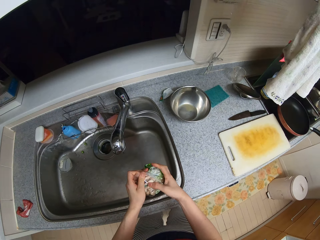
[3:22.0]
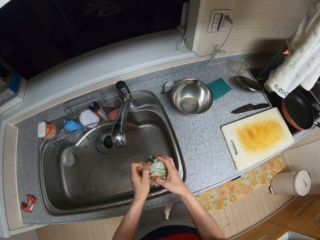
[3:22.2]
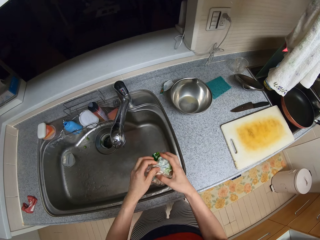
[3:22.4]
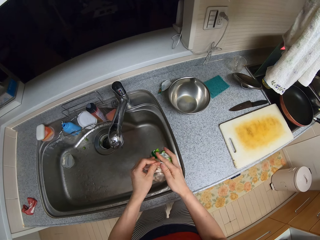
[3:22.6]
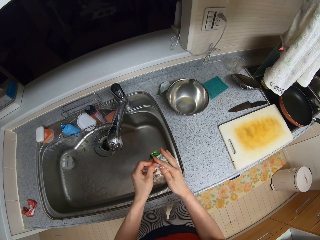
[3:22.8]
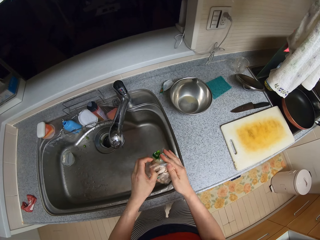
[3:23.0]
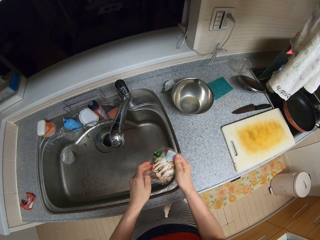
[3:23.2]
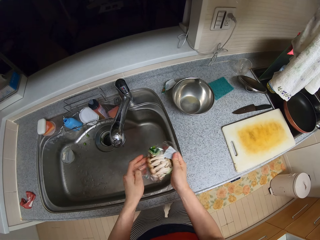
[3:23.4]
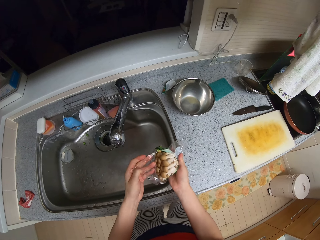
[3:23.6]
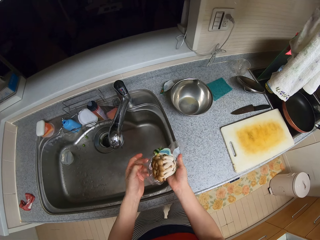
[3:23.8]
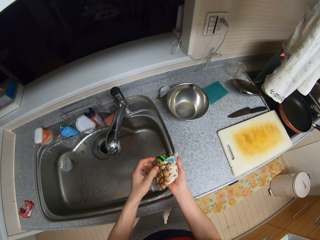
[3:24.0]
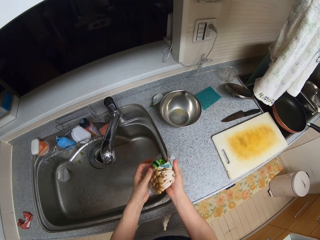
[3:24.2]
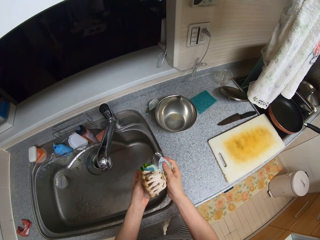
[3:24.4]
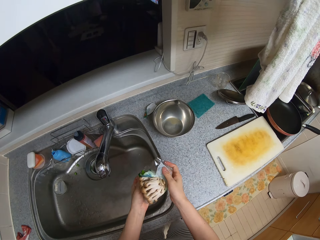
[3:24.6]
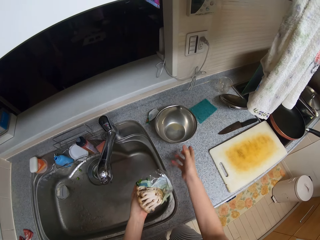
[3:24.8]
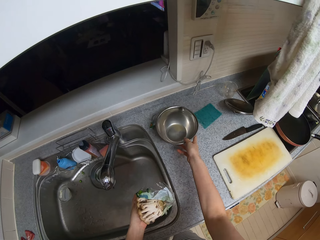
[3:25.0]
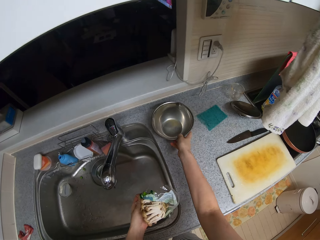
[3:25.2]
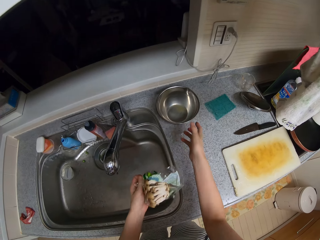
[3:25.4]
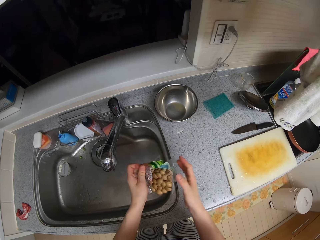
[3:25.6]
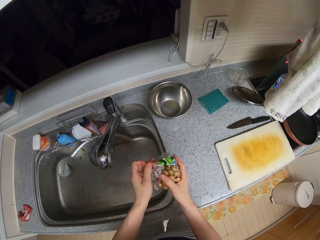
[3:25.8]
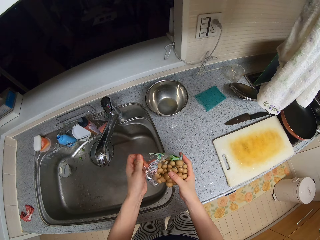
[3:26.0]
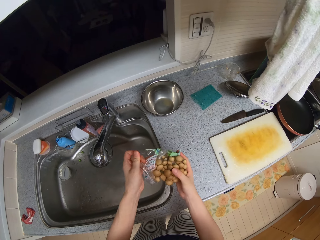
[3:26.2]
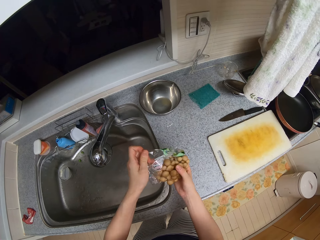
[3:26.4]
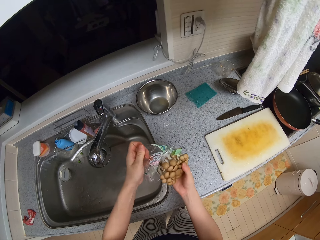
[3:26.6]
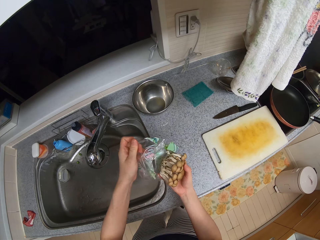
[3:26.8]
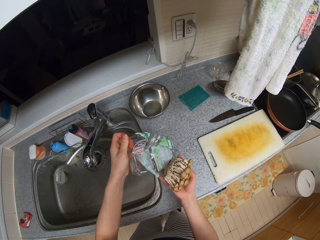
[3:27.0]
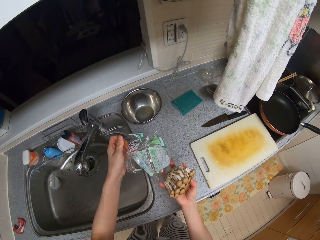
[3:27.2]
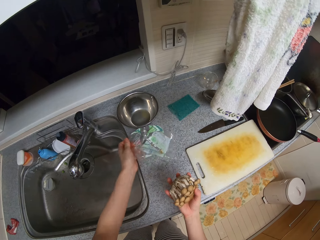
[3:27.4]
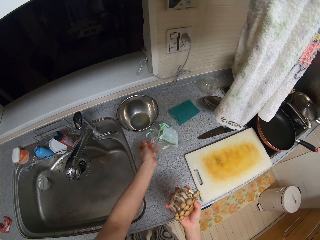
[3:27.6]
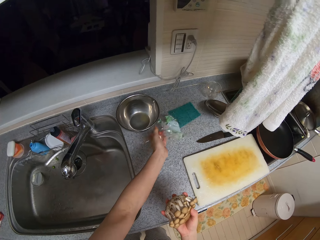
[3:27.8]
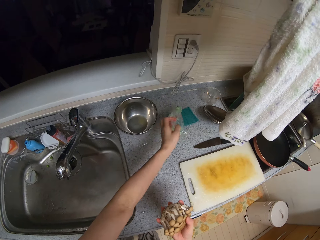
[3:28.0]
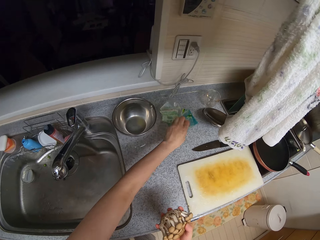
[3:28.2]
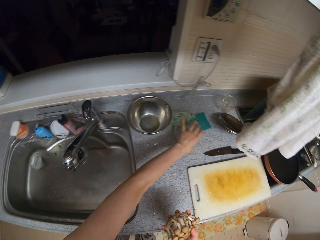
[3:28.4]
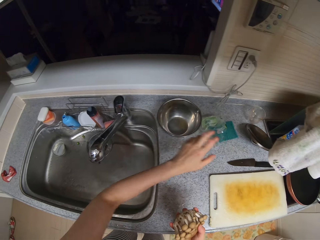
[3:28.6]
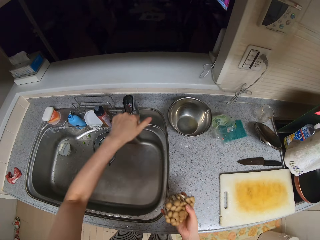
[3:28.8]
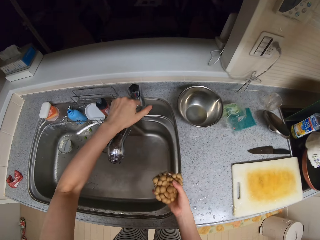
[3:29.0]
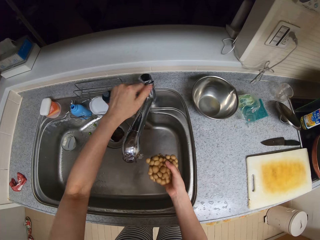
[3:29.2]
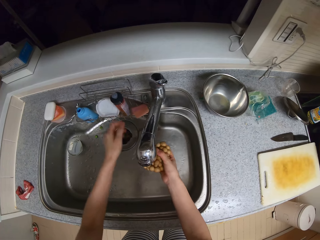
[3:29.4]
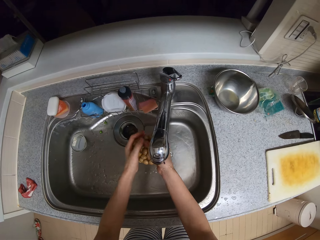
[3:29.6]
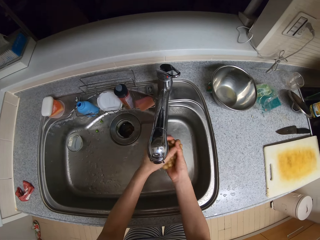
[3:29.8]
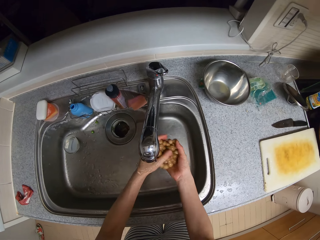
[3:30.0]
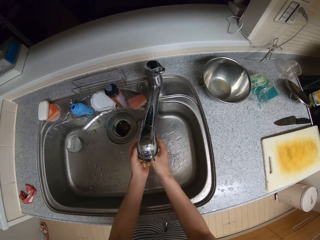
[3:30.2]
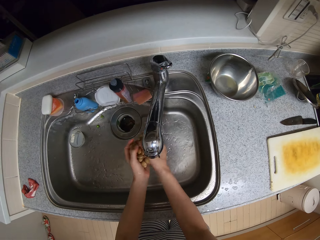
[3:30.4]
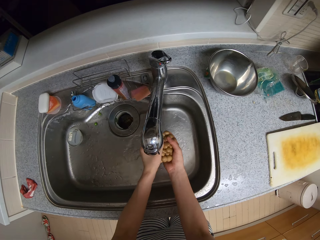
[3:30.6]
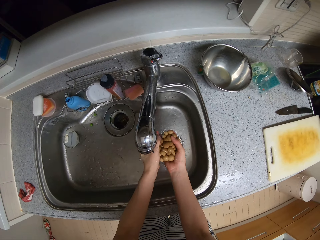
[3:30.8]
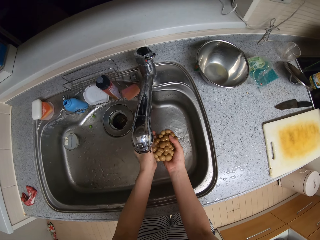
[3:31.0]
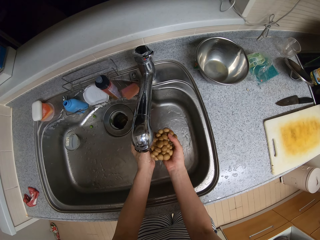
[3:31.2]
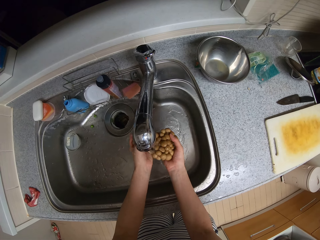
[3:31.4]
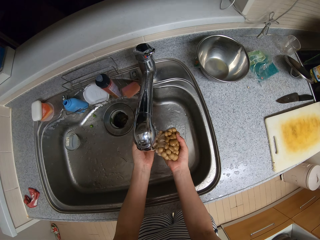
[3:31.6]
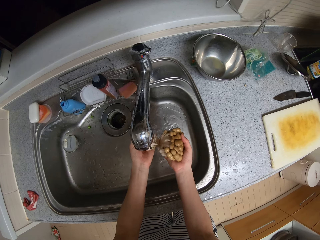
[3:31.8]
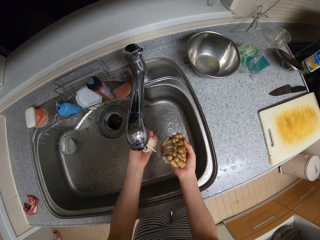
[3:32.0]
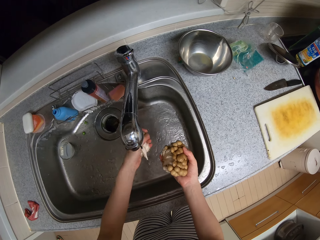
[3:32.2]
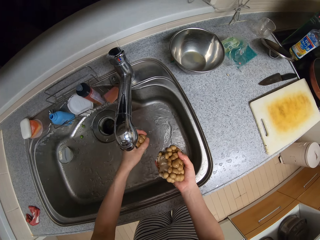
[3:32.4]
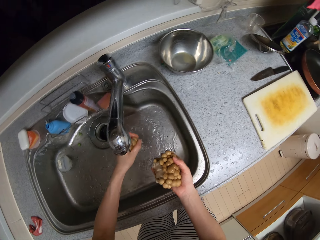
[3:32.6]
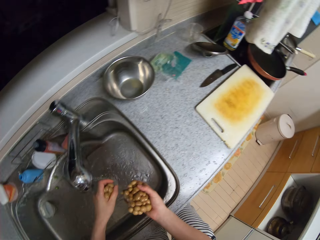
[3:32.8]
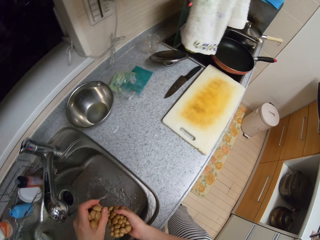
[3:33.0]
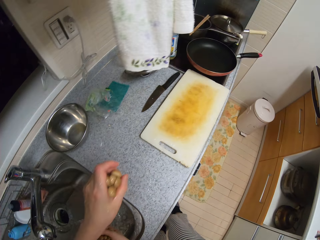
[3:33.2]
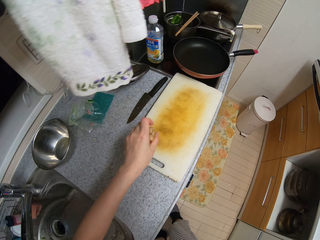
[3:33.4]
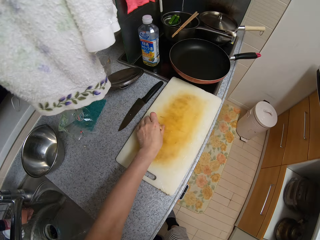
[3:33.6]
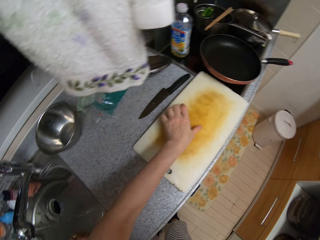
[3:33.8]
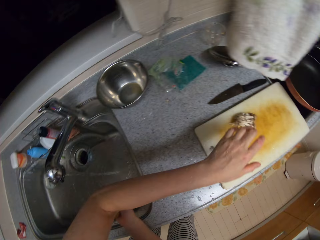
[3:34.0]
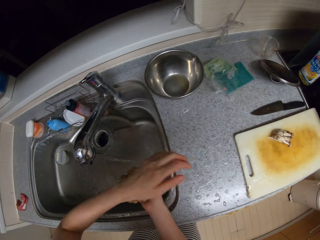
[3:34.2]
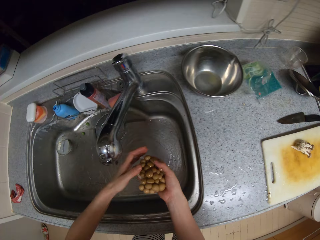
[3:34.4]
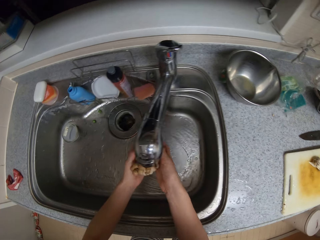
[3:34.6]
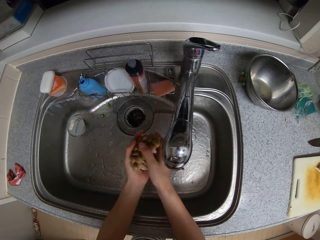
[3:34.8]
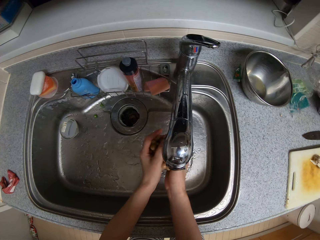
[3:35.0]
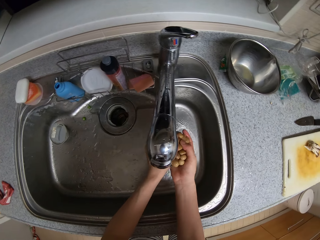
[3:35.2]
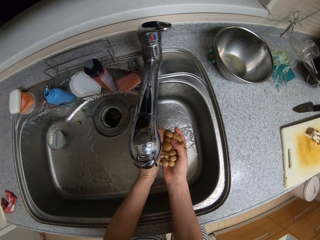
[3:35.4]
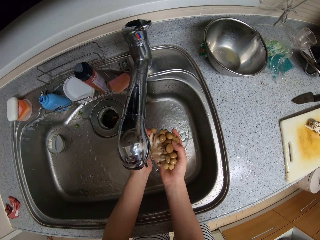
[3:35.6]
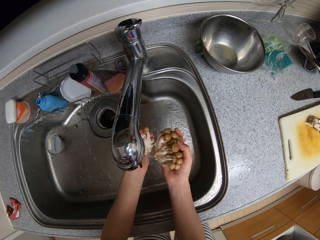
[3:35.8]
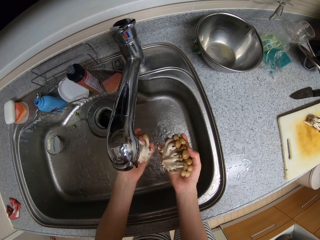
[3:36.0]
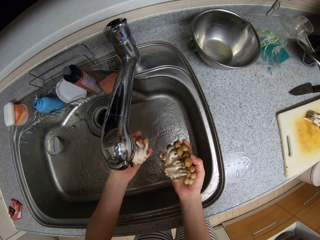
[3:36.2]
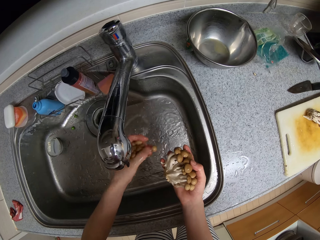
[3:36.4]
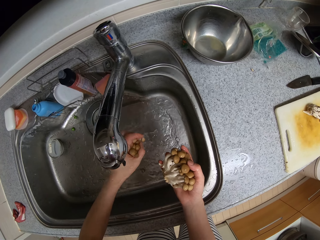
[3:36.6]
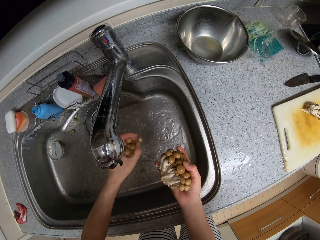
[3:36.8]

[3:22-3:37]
The camera wearer unpacks something. She moves the stainless bowl on the kitchen slab with her right hand. She removes the mushrooms from the nylon and drops the nylon on the kitchen slab. She turns on the tap of the kitchen sink with her left hand. She cleans the mushrooms under the running tap. She cuts out some mushrooms with her left hand. She moves. She drops the cut piece of the mushrooms on the chopping board. She cleans the mushrooms under the running tap. She opens the taps. She cuts out some mushrooms with her left hand.

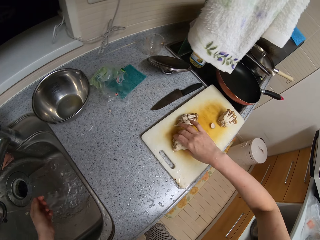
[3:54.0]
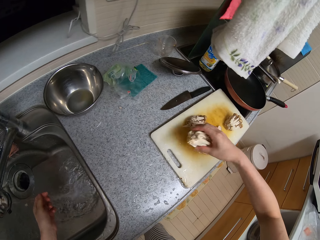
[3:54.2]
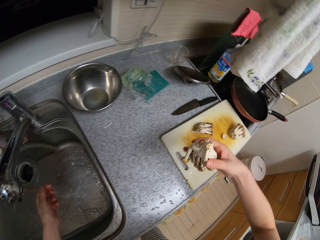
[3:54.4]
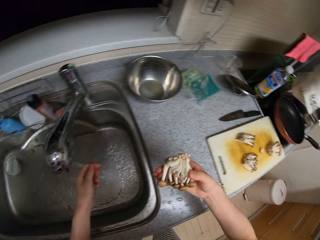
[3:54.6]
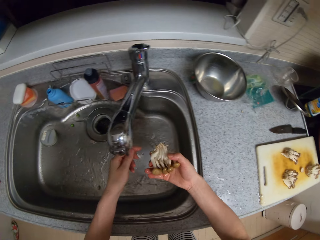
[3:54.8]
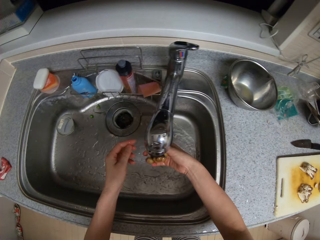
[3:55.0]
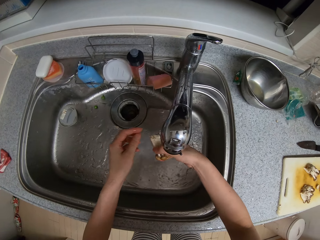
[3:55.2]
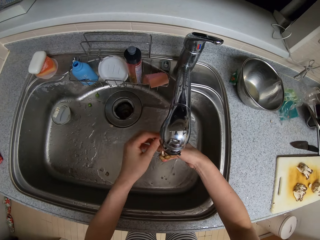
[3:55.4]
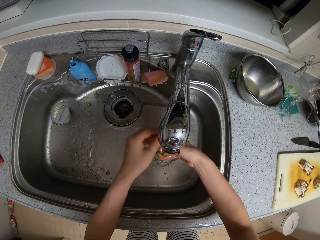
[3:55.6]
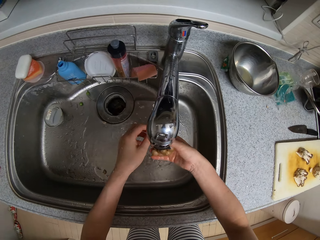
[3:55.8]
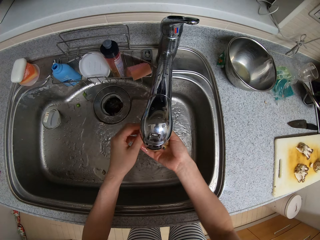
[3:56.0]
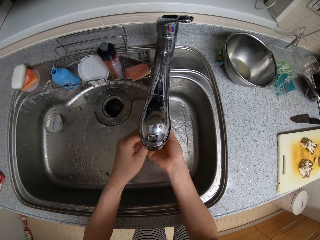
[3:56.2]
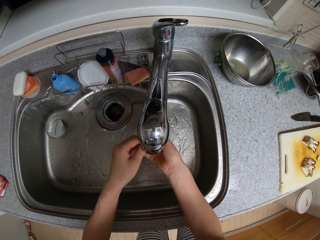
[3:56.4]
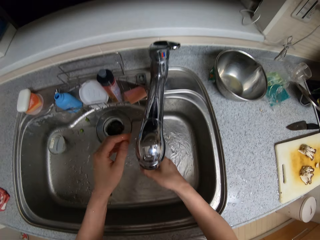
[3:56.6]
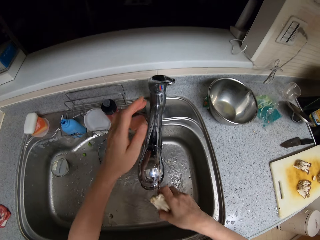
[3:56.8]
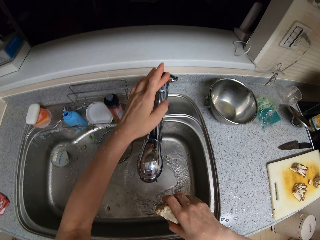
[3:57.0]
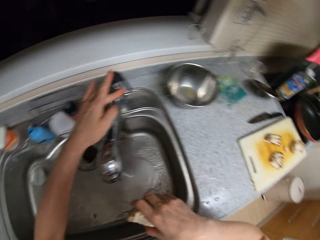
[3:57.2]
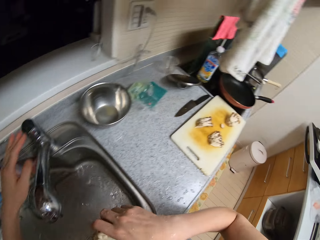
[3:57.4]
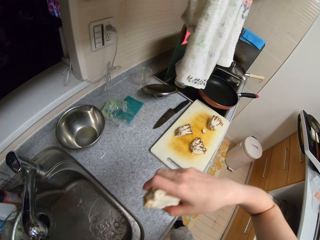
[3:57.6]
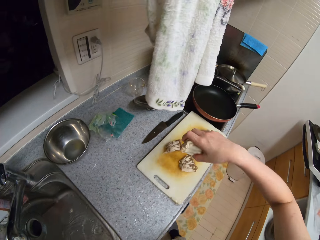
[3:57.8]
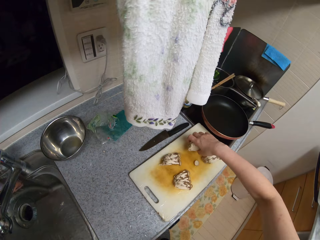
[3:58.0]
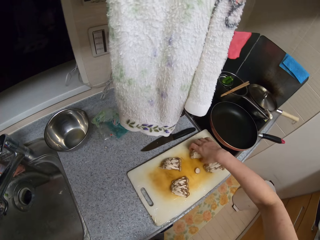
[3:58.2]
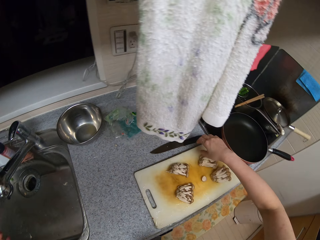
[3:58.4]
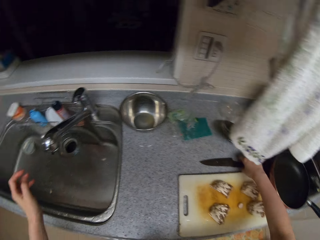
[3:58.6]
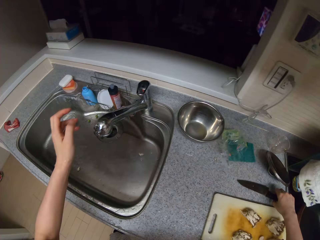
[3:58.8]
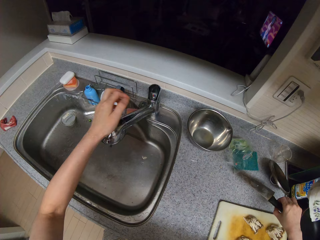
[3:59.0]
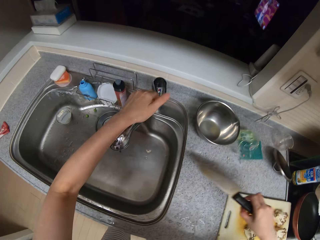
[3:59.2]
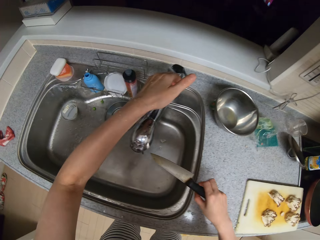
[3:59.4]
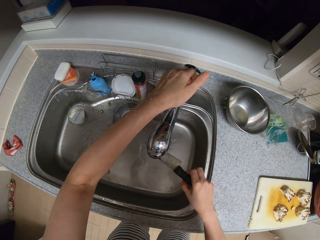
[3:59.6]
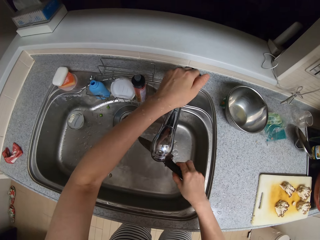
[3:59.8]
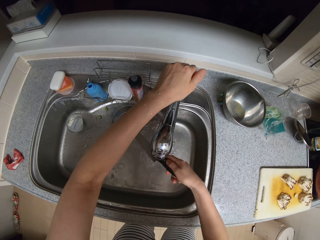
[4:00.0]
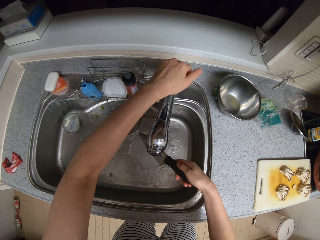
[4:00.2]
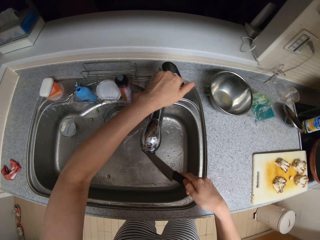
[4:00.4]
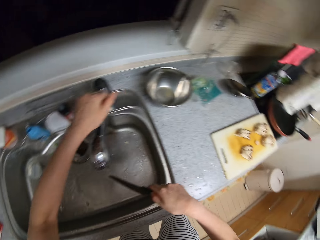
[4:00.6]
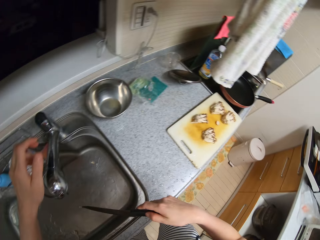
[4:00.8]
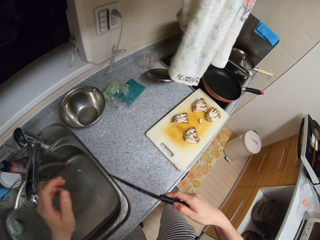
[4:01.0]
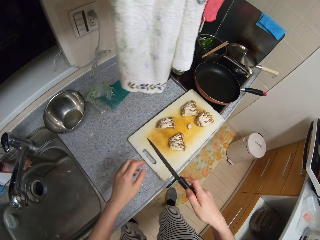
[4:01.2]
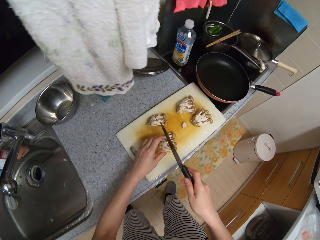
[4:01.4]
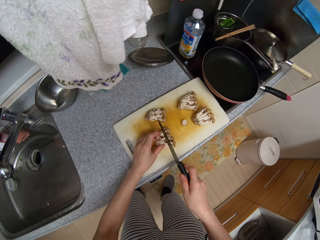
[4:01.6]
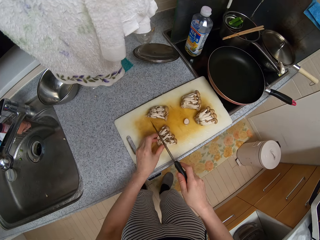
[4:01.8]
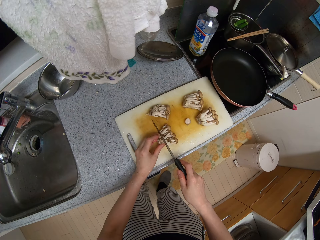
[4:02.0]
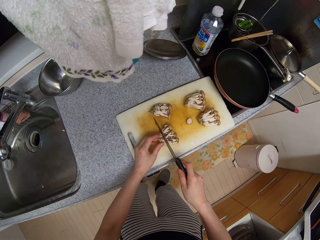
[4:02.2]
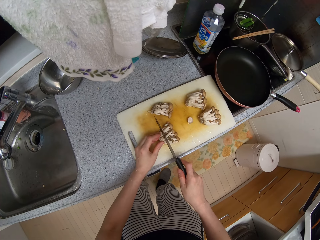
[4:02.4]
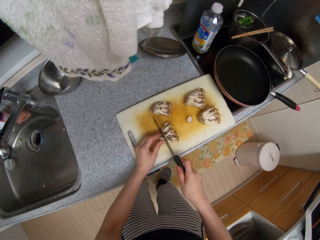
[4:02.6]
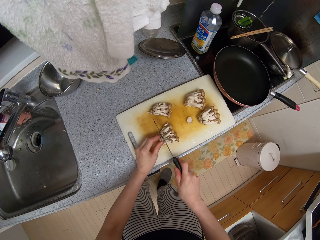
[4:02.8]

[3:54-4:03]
The camera wearer drops the mushroom on the chopping board. She picks up a cut piece of the mushrooms from the chopping board with her right hand. She cleans the cut piece of the mushrooms under the running tap. She turns off the tap with her left hand. She drops the cut piece of the mushrooms on the chopping board. She picks up the knife from the kitchen slab. She turns on the tap of the kitchen sink with her left hand. She cleans the knife under the running tap. She turns off the tap with her left hand. She holds a cut piece of the mushrooms with her left hand. She cuts something.
